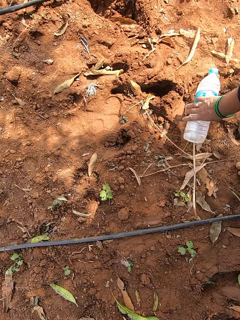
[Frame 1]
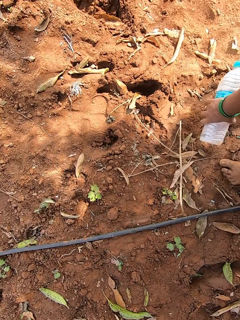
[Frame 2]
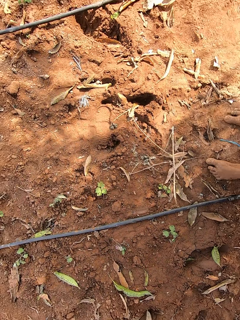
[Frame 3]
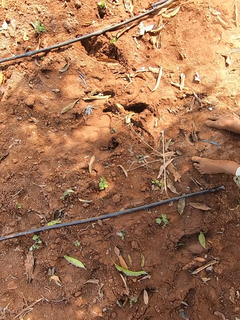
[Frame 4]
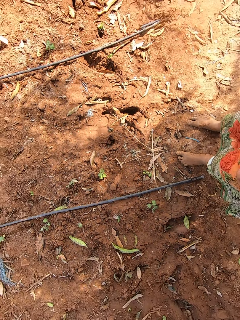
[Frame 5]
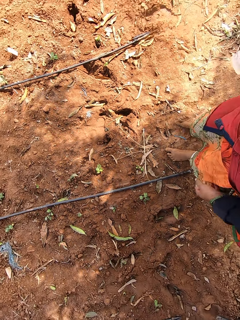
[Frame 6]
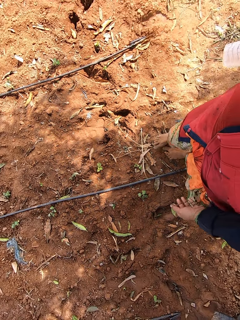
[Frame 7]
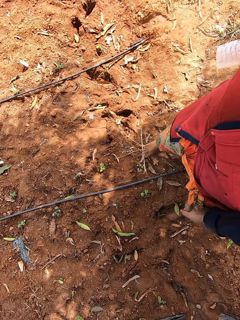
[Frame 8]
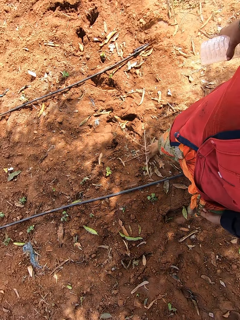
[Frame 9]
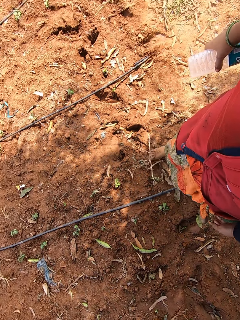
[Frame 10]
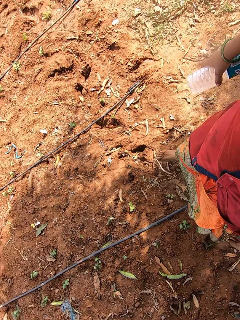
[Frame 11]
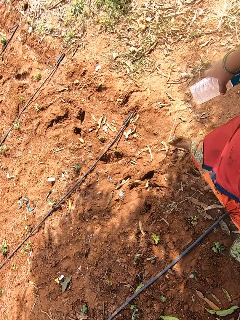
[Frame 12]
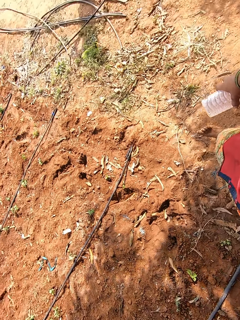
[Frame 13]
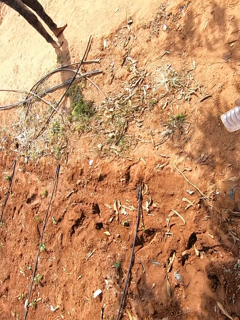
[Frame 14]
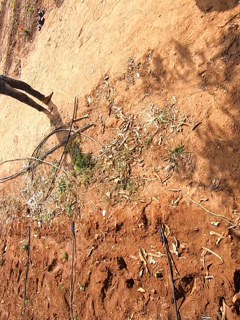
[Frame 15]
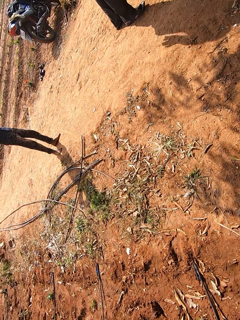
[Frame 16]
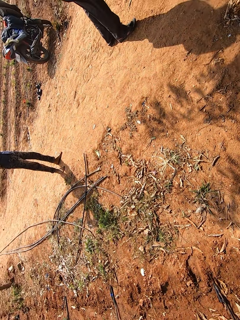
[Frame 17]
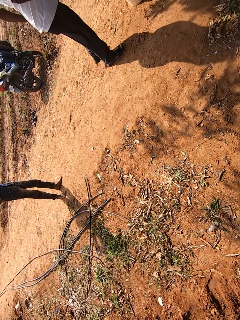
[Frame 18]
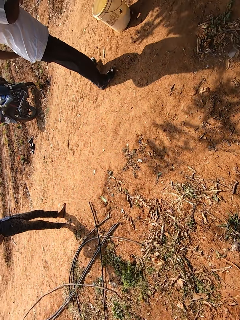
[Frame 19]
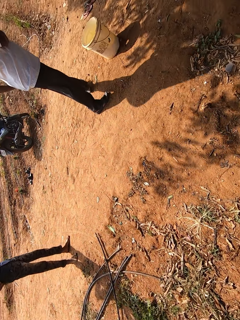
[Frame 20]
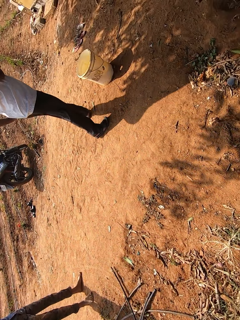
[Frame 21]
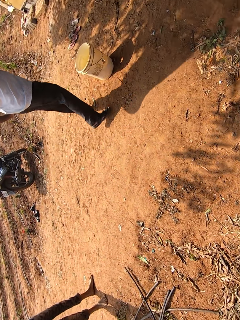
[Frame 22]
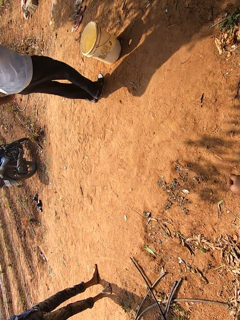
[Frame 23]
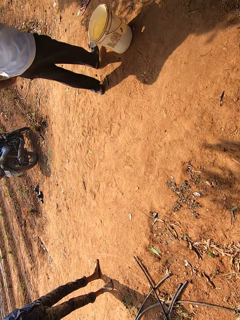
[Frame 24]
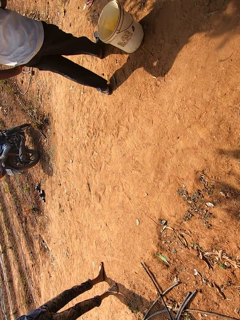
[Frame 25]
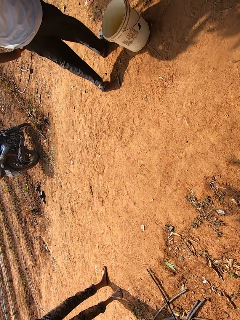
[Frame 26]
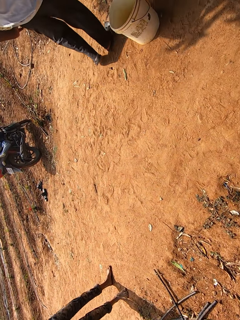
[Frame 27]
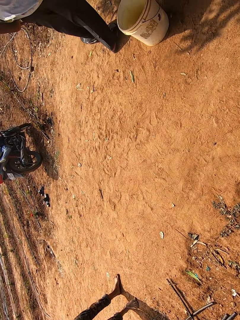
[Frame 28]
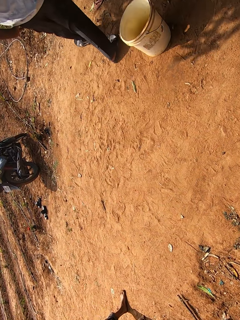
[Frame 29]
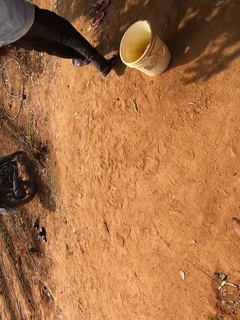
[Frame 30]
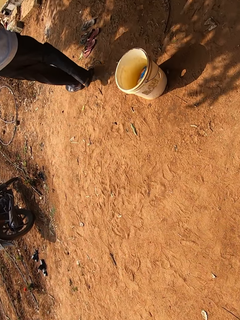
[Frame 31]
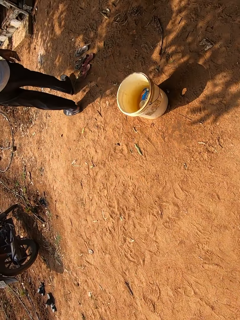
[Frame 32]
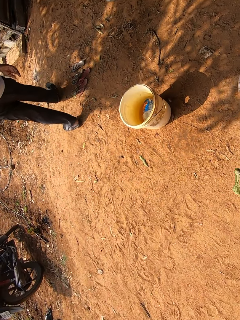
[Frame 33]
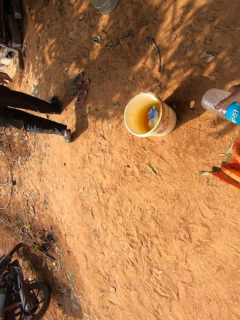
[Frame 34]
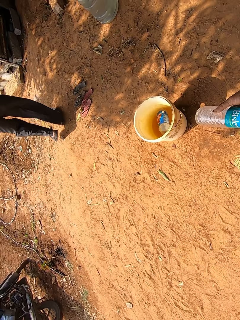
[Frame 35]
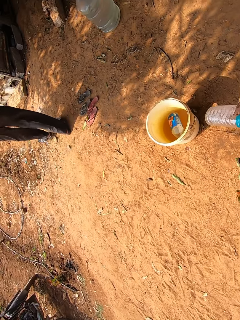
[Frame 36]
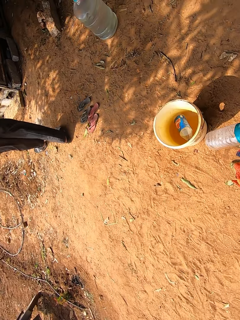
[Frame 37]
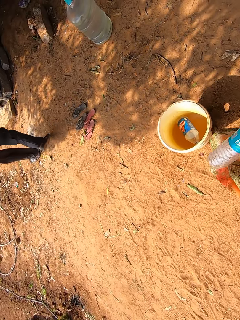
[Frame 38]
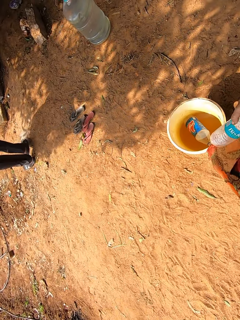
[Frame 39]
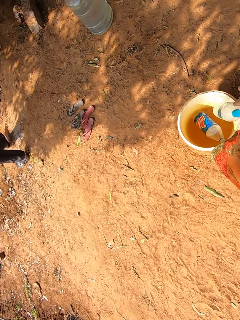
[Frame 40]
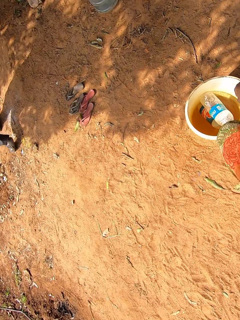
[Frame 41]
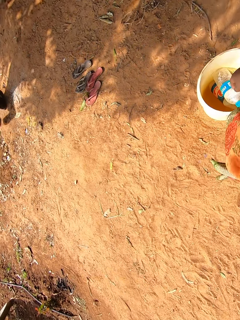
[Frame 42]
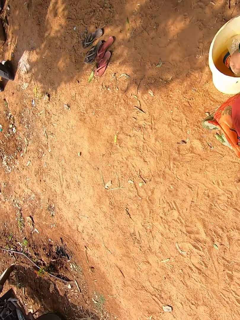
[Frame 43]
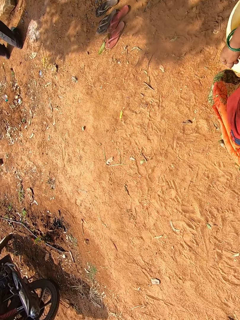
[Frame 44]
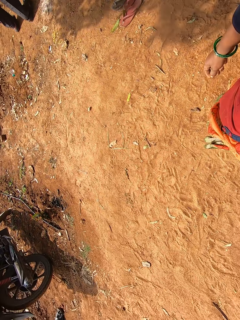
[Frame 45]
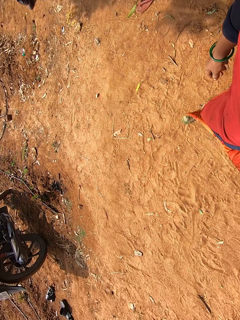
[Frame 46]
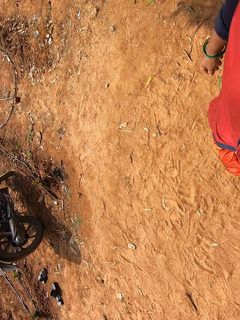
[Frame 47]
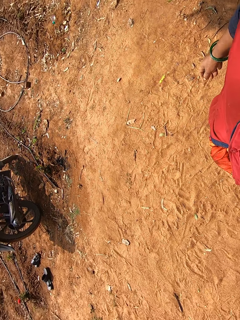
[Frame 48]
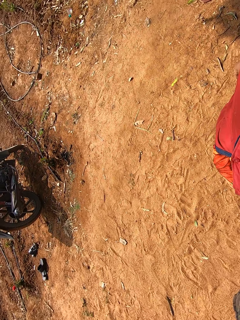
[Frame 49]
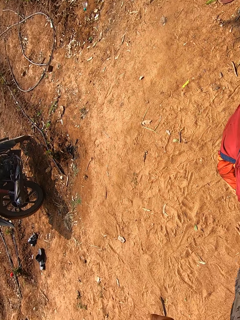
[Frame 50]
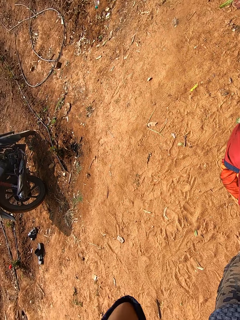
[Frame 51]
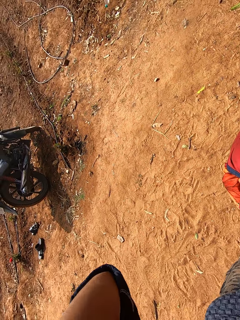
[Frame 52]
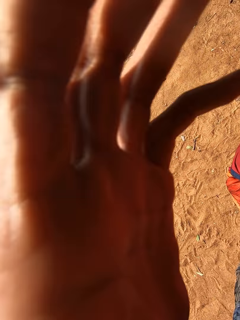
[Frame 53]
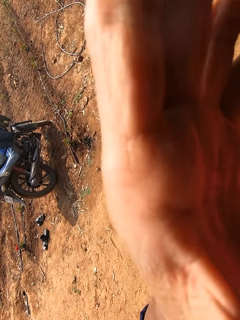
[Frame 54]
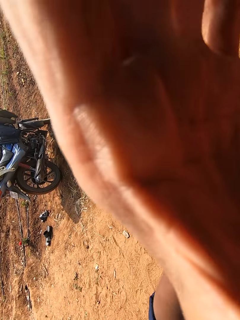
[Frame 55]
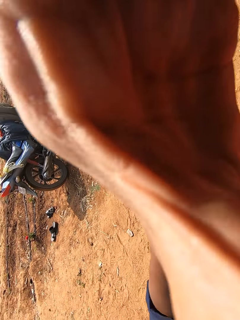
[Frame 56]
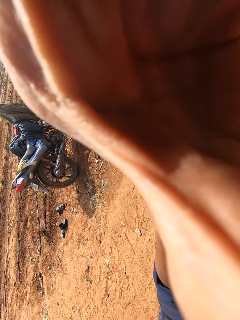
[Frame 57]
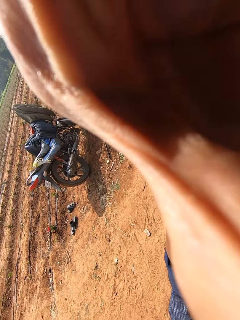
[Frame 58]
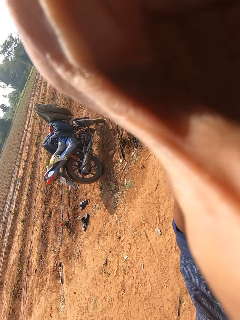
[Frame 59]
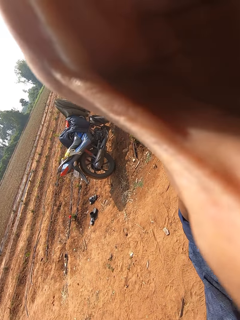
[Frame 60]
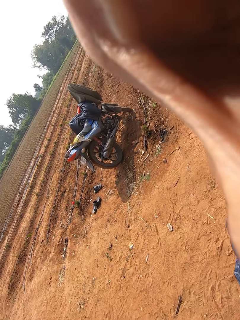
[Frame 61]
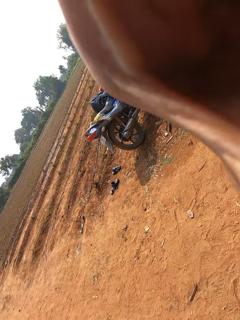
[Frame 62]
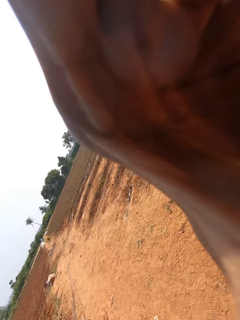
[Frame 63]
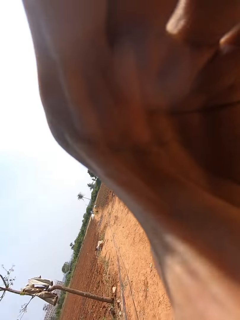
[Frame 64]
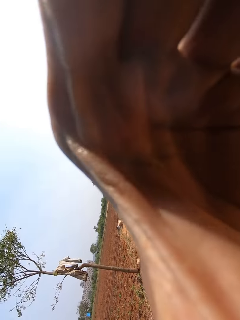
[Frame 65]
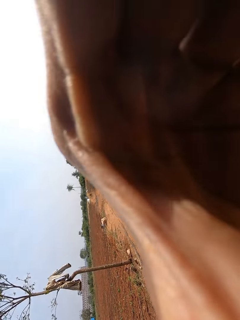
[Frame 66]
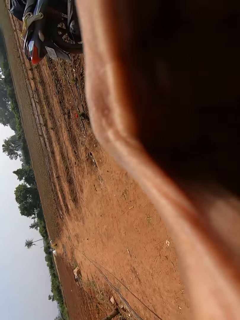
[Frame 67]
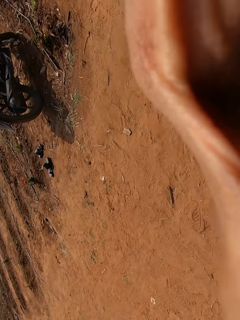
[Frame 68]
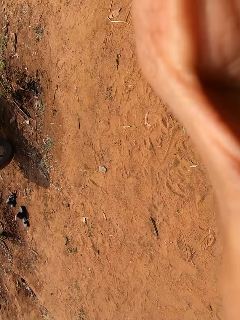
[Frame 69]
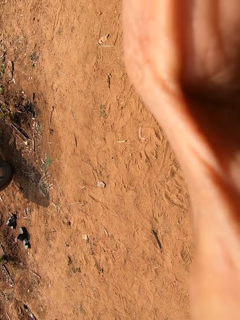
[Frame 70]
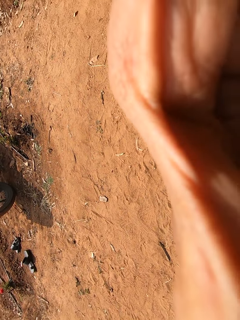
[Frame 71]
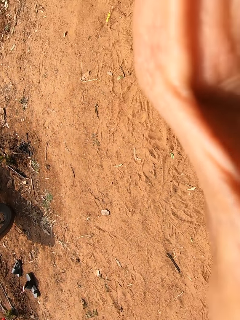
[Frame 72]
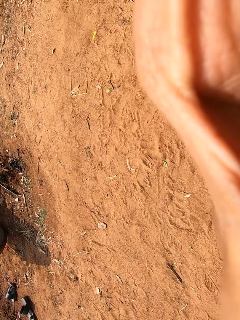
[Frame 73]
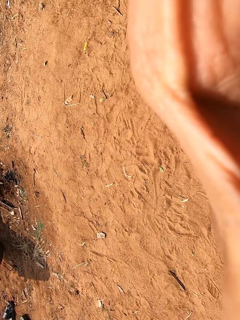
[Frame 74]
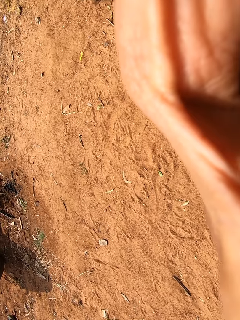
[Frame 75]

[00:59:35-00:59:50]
The camera wearer picks up a plastic bottle from the ground with her right hand. She walks. She throws the plastic bottle into a bucket with her right hand. She converses with a man and another man. She adjusts the camera on her head with her left hand.

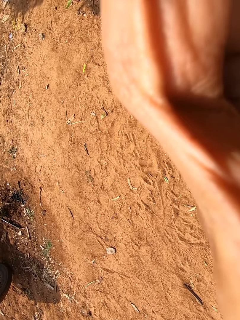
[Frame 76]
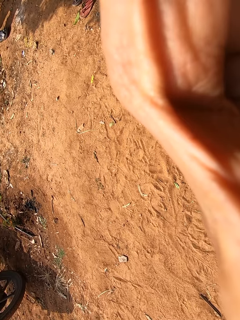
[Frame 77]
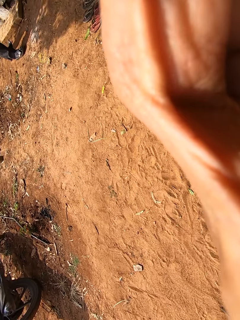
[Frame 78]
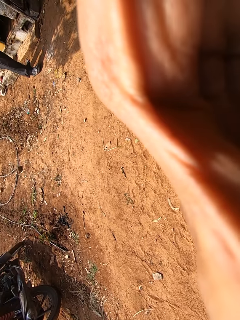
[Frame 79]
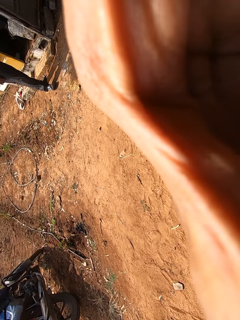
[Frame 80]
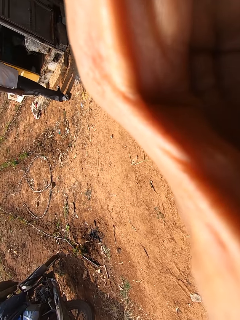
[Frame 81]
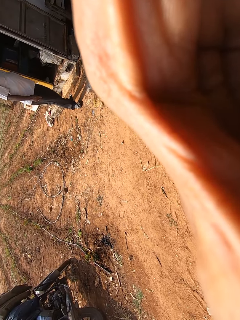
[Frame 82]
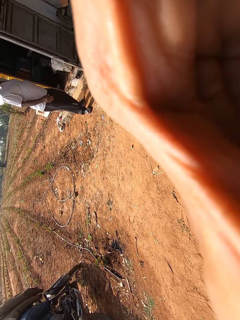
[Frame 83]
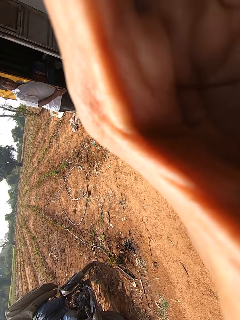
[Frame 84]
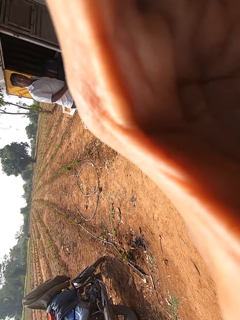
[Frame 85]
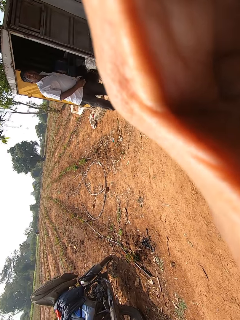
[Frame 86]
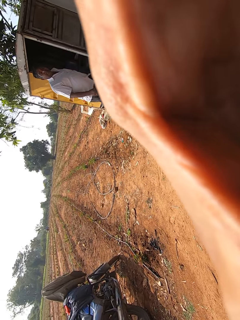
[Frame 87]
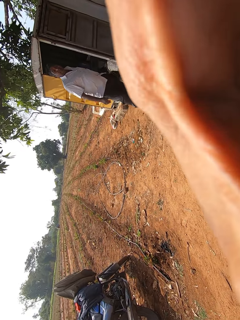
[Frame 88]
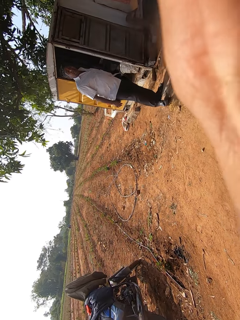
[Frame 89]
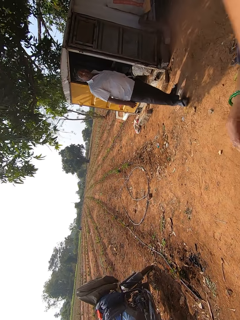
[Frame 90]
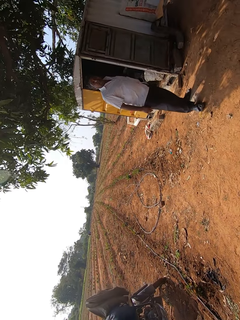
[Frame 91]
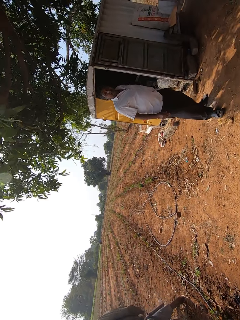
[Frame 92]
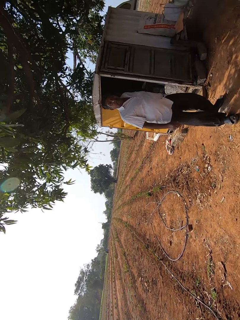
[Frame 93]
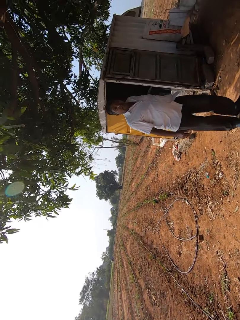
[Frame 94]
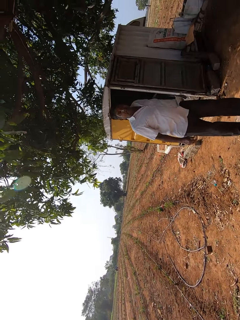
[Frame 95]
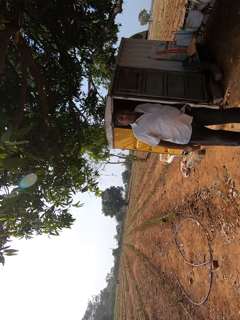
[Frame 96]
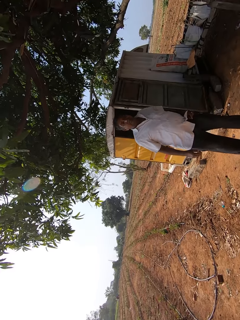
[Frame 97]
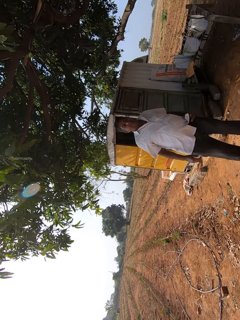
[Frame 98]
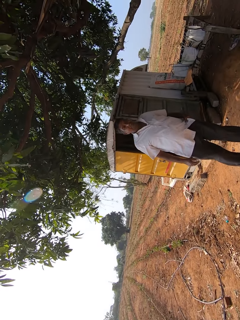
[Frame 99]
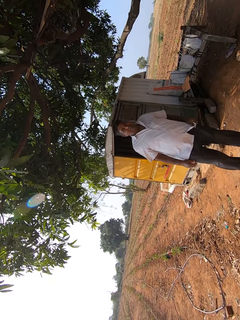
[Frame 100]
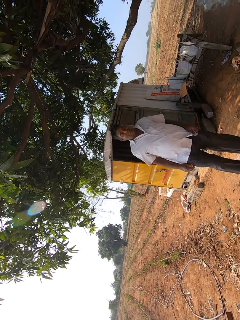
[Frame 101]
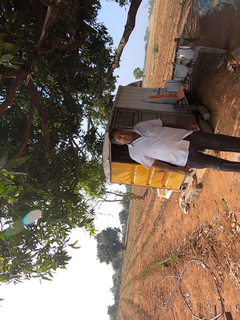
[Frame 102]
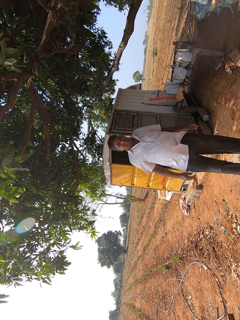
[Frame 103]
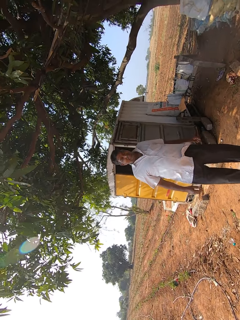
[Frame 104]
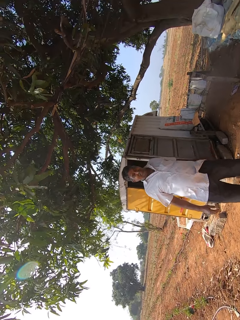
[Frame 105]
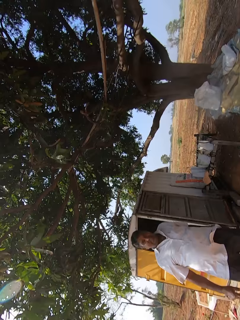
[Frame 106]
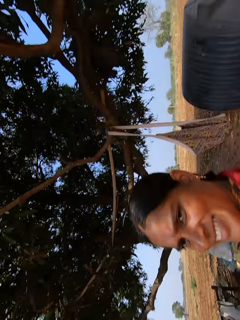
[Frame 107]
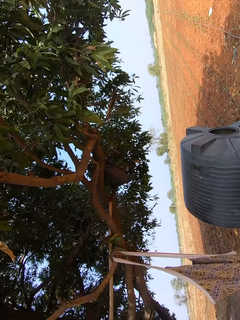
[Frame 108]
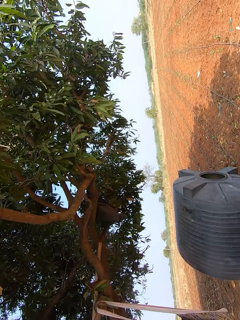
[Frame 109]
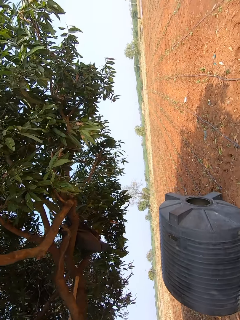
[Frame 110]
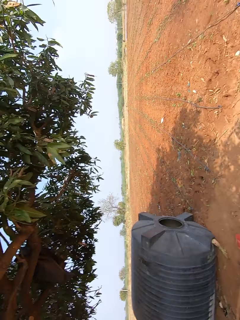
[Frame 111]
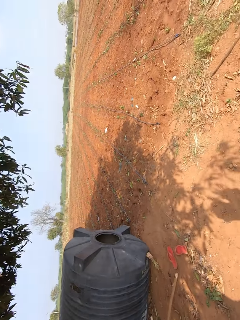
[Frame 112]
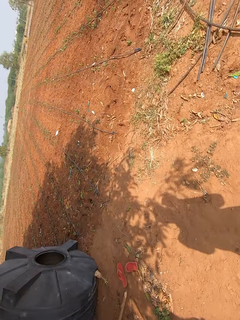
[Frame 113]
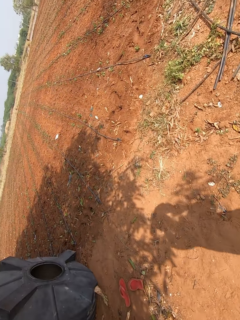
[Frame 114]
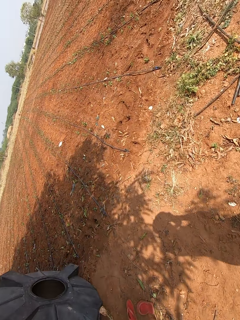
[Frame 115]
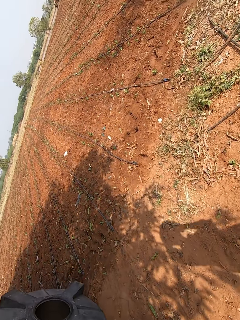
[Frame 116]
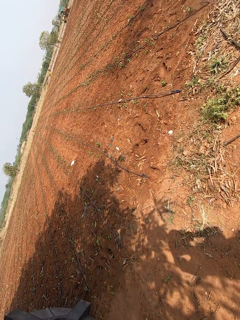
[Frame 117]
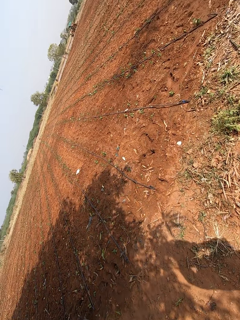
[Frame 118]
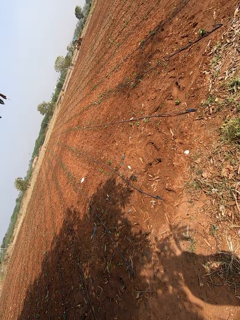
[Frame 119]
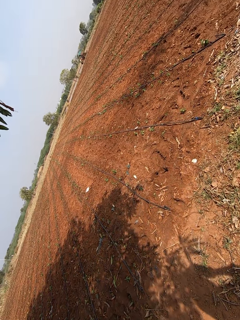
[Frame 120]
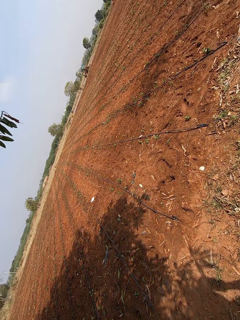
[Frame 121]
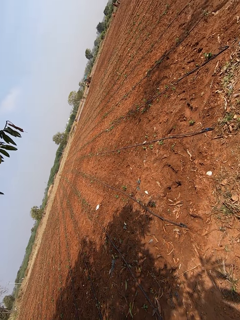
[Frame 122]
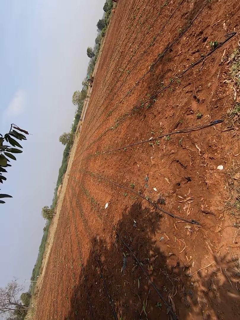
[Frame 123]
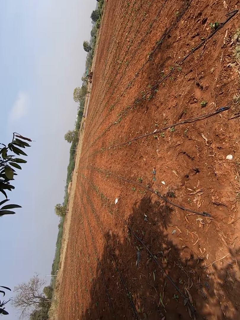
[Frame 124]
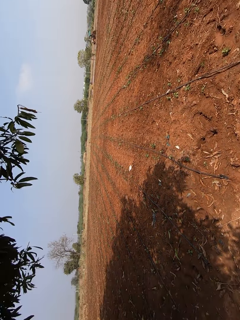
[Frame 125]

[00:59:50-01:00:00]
The camera wearer does something with the camera on her face with her left hand. She talks. She walks on the farm.
